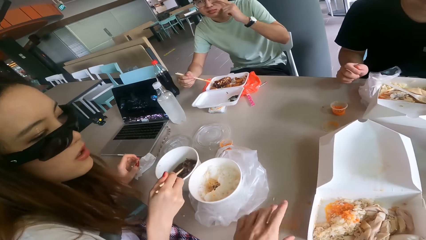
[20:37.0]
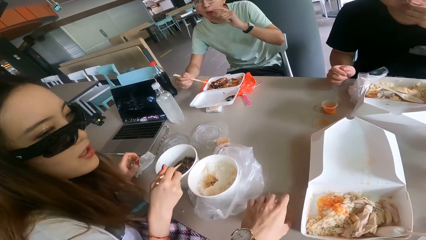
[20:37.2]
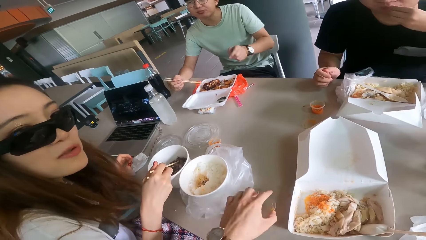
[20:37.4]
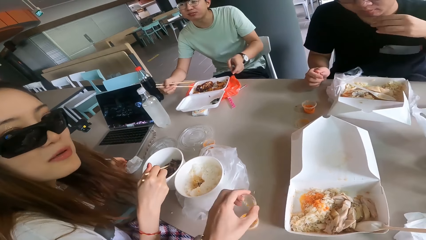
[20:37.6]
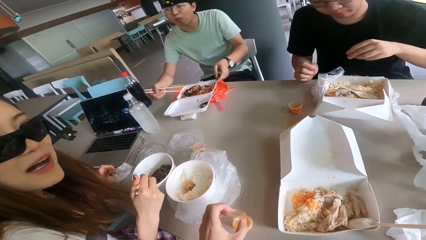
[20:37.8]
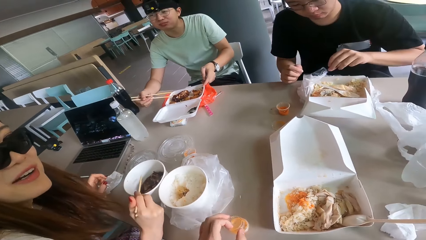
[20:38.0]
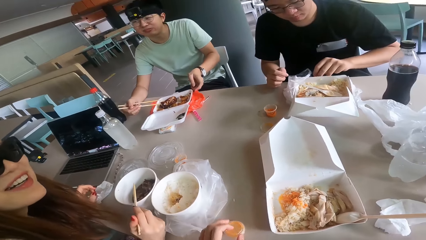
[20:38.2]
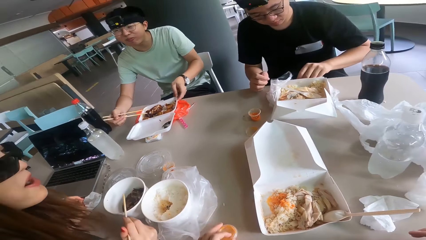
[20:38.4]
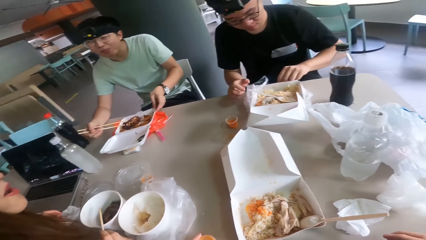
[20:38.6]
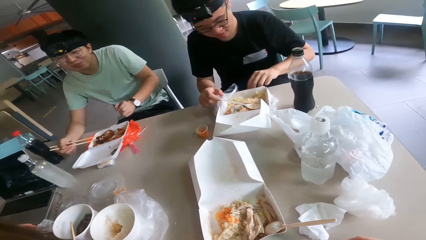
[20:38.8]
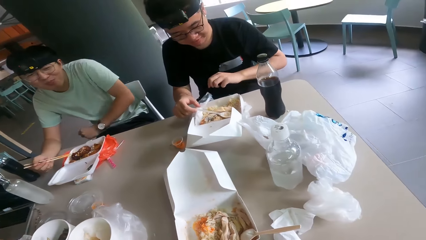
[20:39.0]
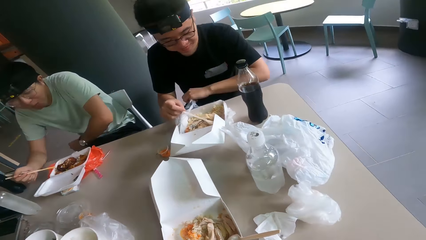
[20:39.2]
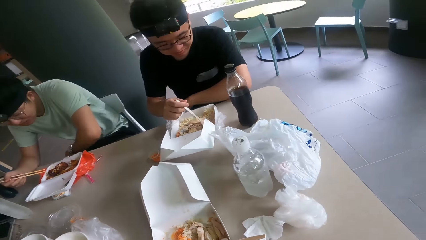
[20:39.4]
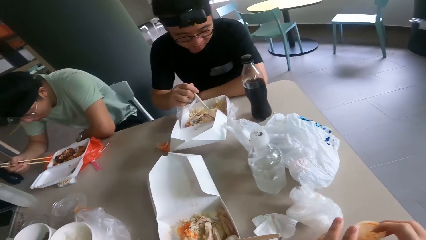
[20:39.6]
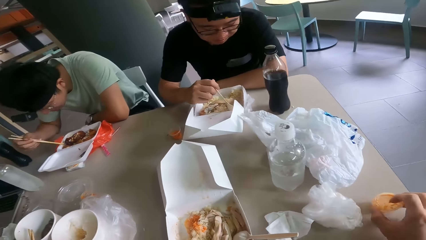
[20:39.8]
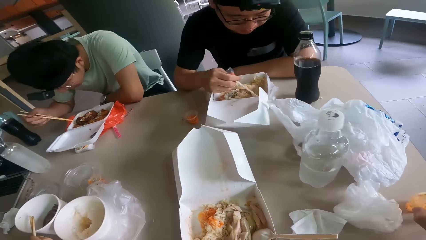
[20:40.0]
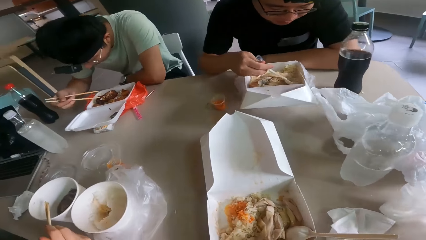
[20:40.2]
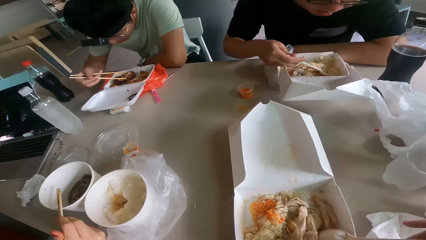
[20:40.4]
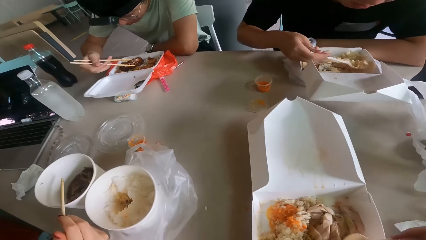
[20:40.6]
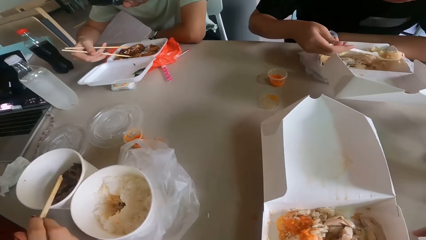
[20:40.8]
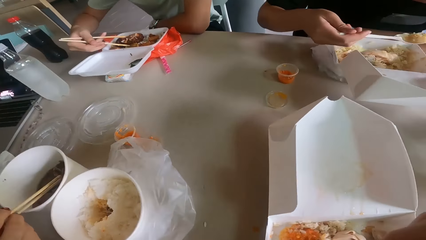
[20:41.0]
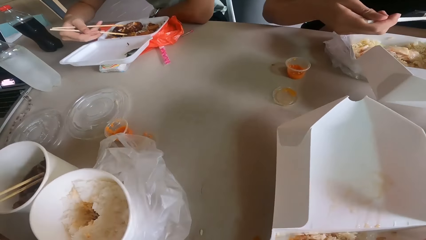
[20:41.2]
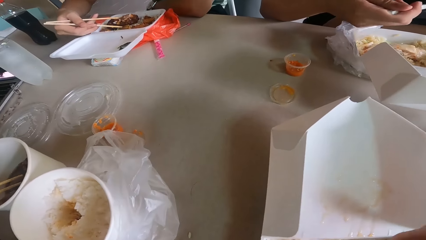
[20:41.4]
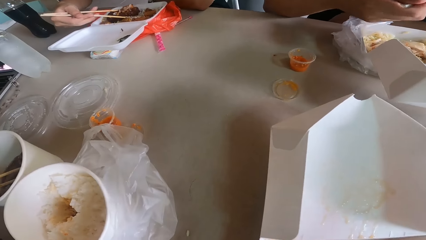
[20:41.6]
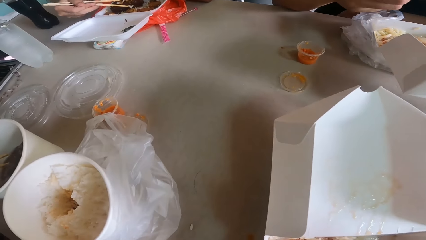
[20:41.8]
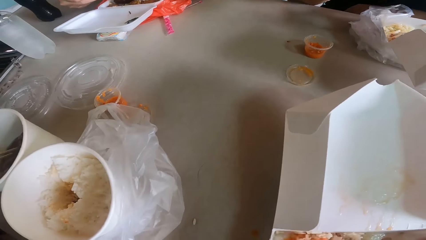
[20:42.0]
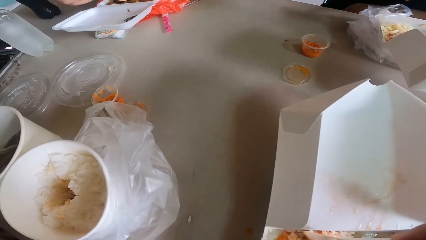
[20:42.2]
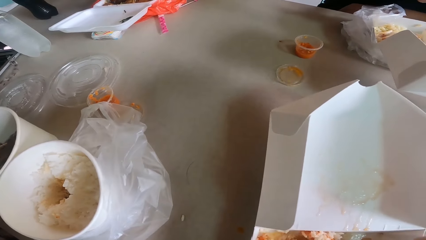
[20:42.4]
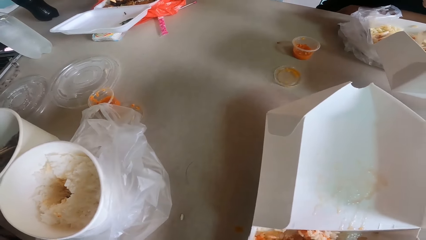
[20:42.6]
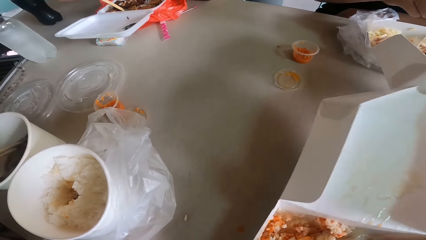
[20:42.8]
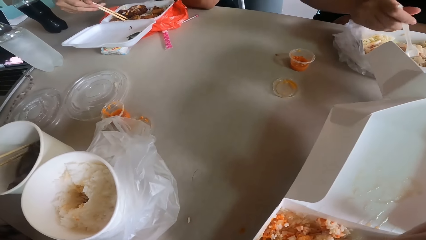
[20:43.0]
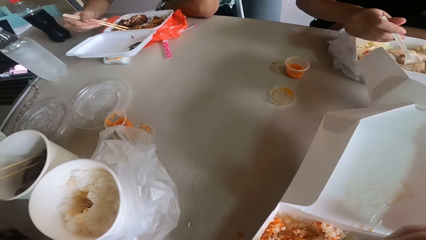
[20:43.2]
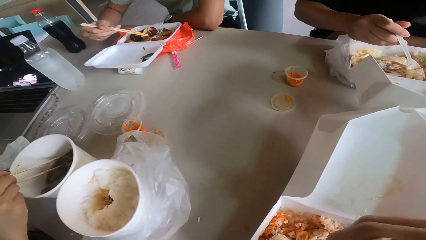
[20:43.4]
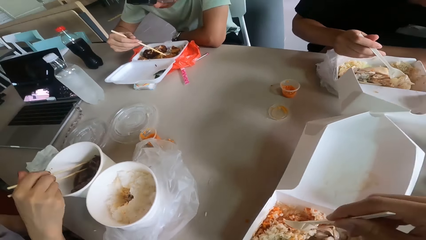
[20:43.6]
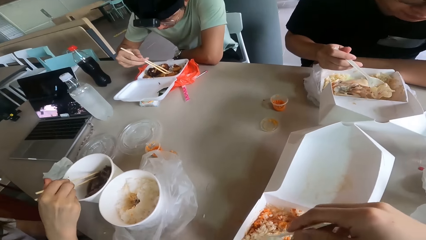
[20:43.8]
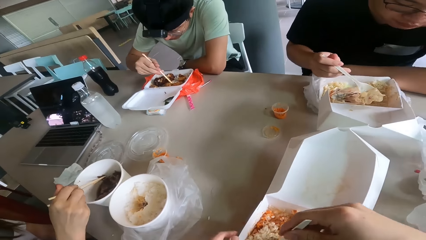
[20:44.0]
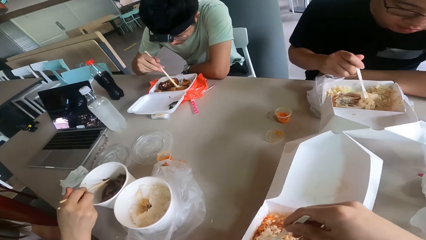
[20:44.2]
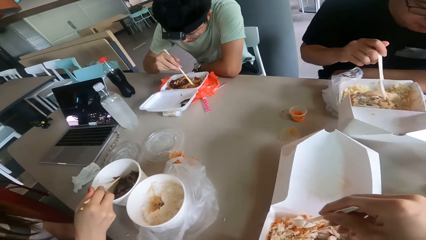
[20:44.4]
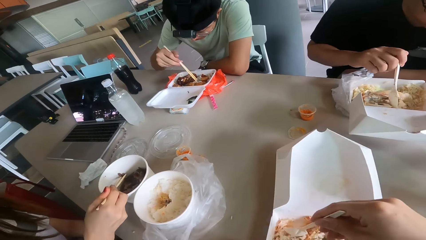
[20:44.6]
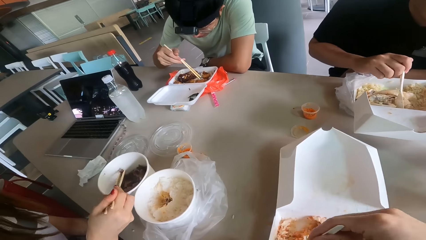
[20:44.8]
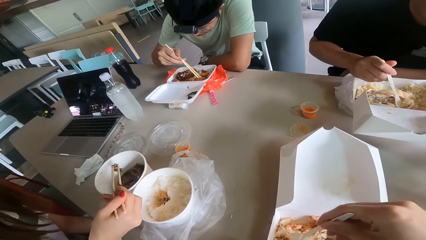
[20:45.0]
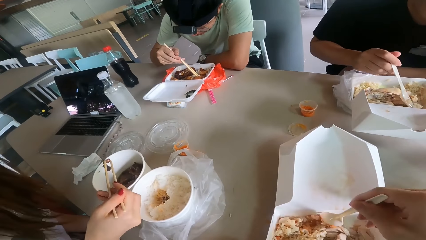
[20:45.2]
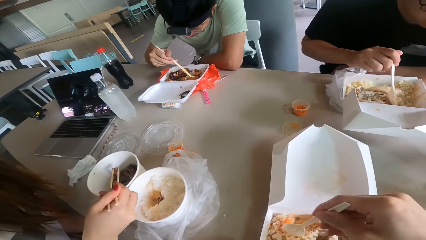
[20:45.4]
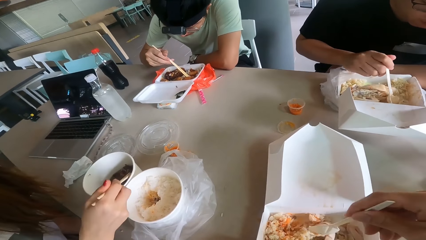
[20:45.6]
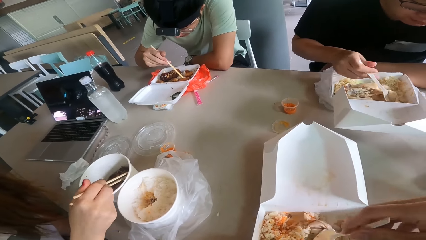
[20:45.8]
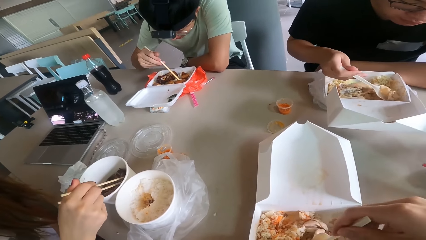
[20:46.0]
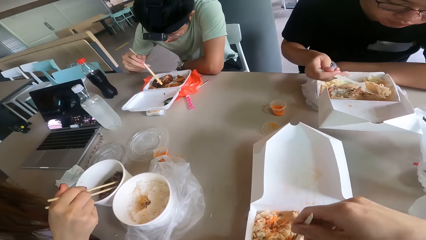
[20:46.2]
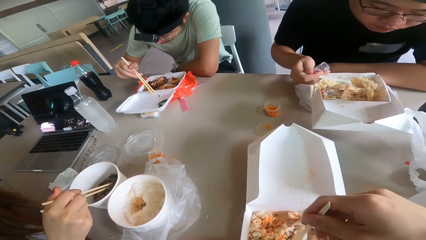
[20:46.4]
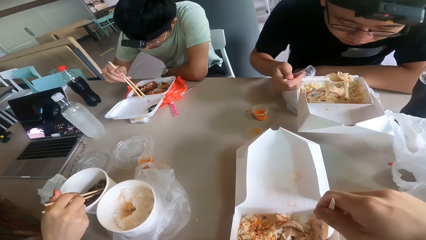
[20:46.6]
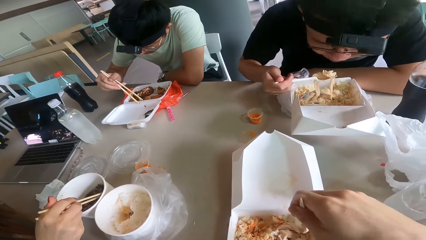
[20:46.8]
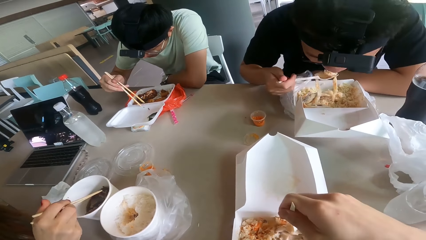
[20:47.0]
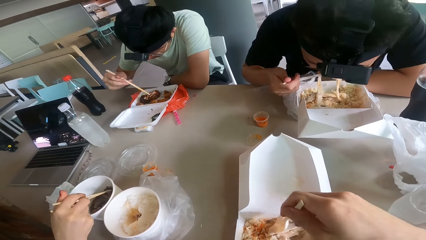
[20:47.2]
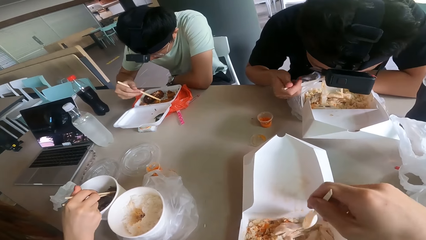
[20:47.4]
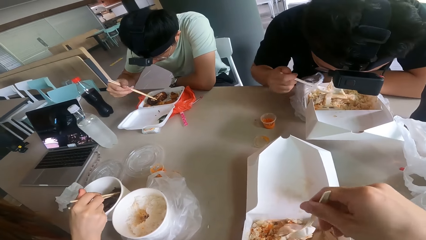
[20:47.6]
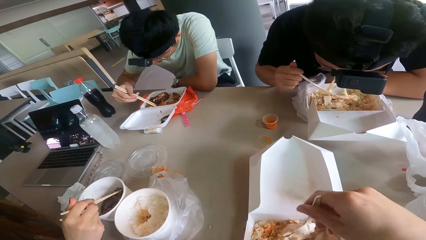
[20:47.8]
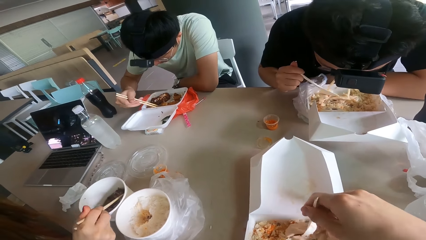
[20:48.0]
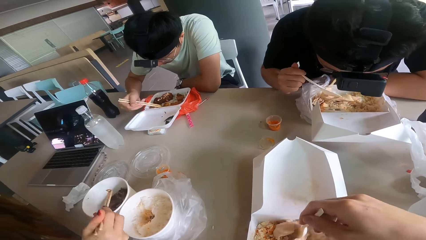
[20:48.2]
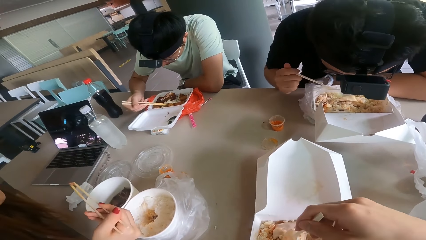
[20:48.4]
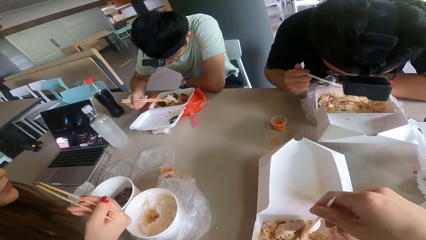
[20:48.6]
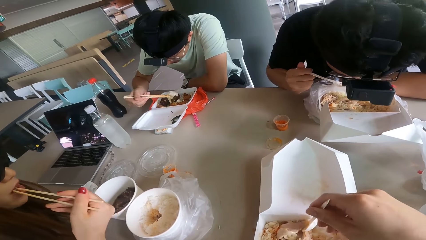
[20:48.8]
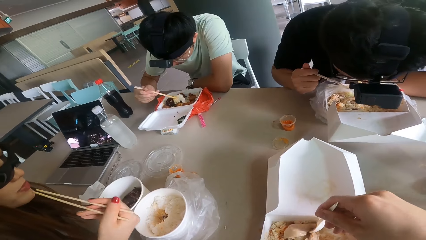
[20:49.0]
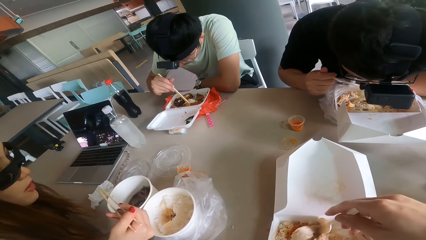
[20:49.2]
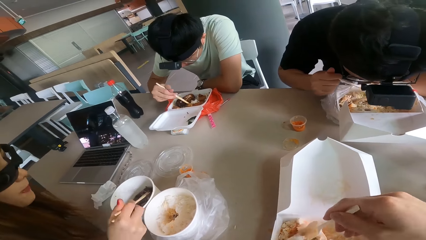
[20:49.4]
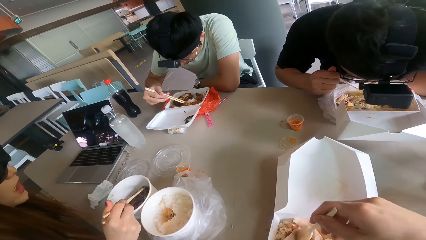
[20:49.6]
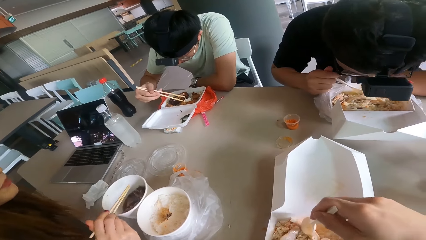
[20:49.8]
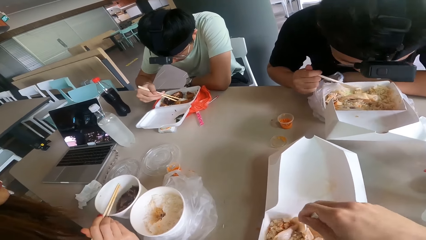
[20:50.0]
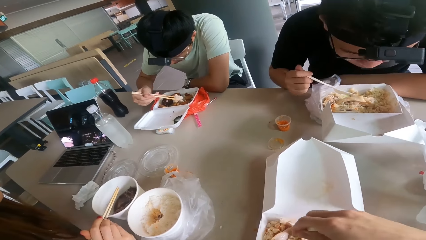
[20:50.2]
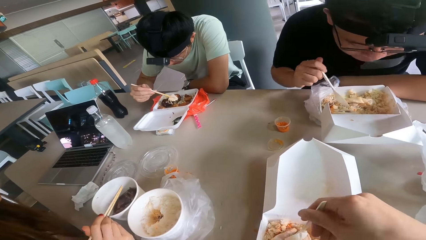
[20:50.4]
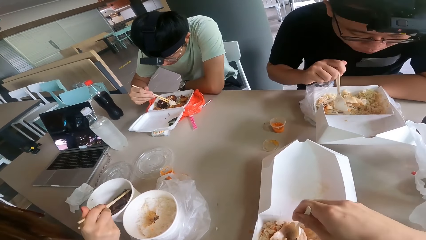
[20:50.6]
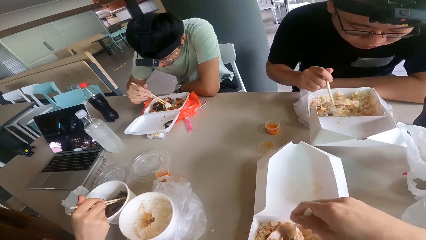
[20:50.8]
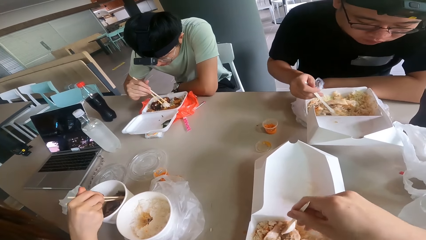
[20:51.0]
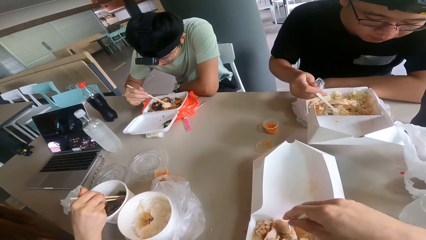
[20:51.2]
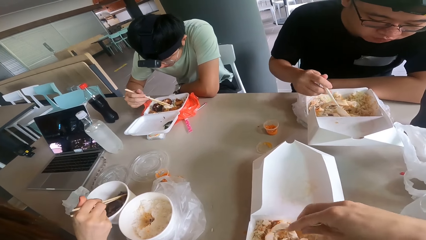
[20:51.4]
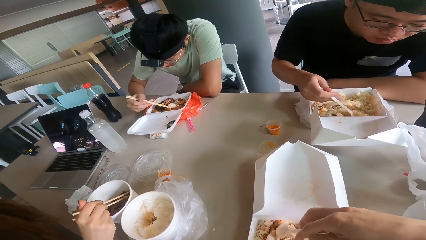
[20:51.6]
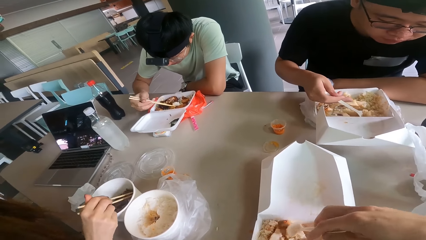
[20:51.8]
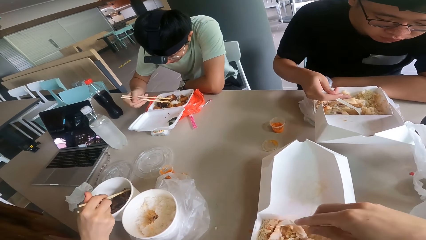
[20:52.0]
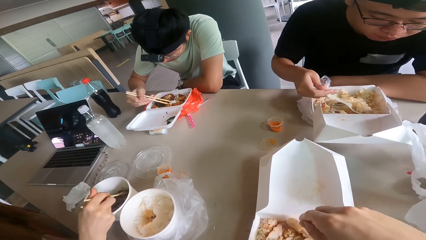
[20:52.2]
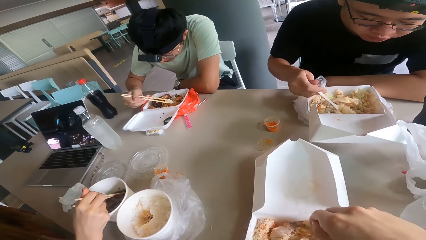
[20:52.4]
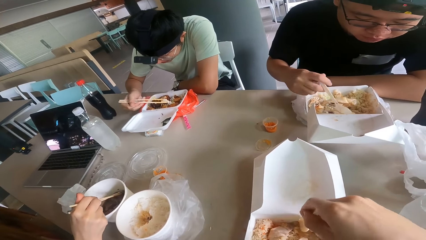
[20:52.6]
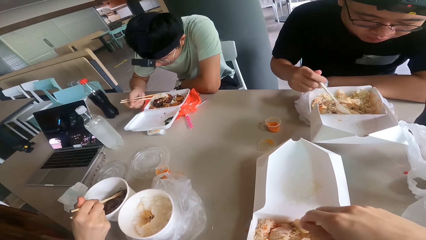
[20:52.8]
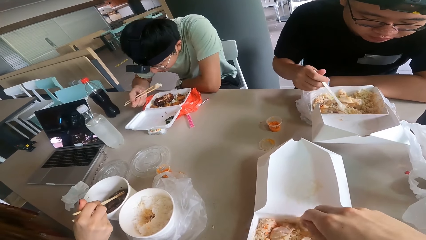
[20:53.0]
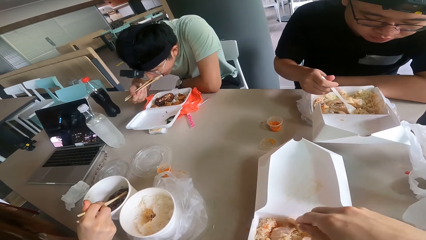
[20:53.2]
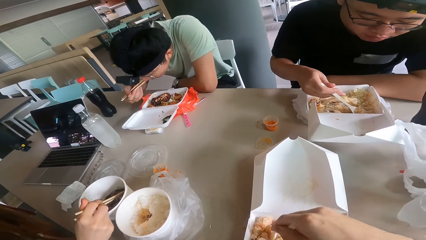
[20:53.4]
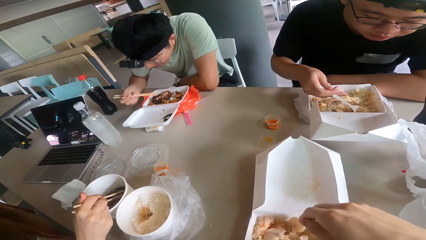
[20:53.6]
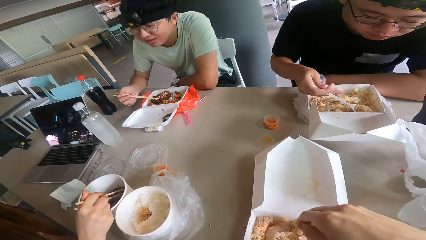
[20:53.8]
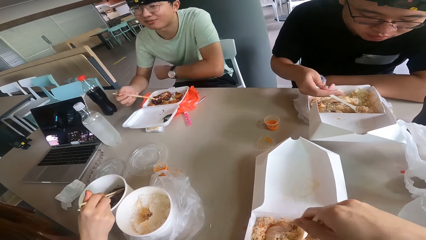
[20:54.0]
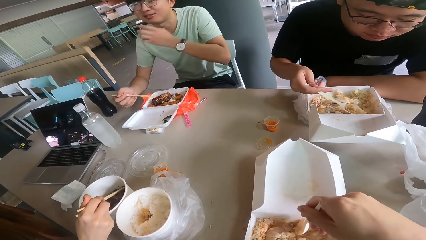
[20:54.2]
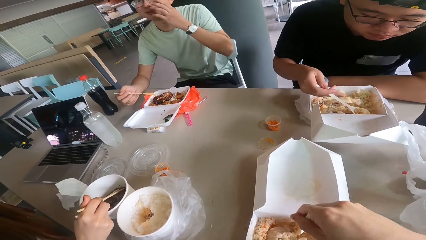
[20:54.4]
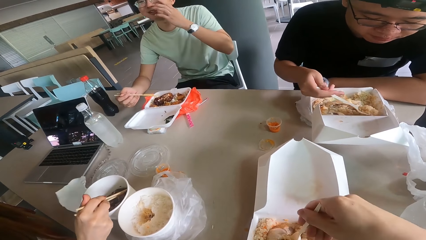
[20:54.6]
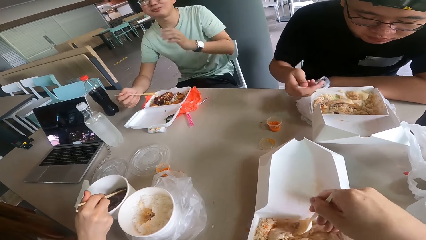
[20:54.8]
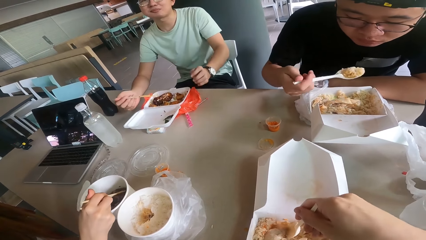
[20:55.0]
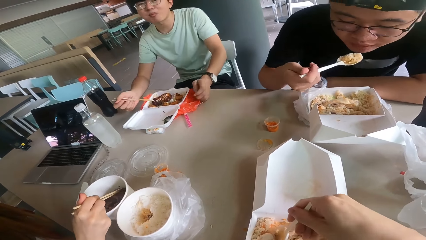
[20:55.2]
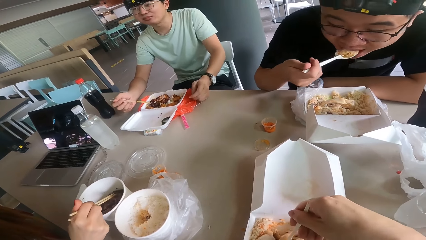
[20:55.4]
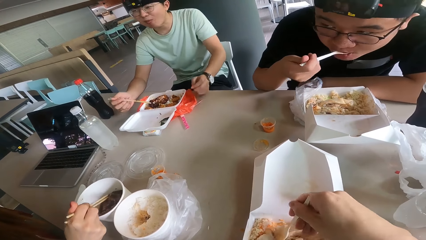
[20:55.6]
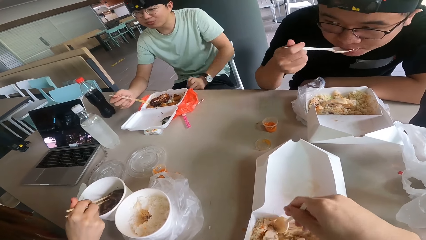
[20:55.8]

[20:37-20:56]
The camera wearer eats, a person eats, another person eats, and a third person eats. The camera wearer holds the plastic spoon.
